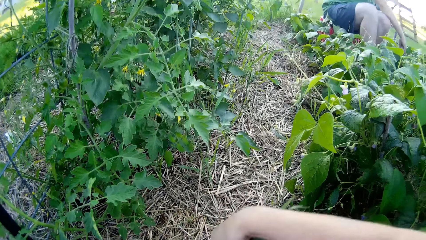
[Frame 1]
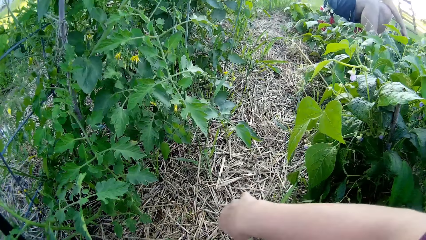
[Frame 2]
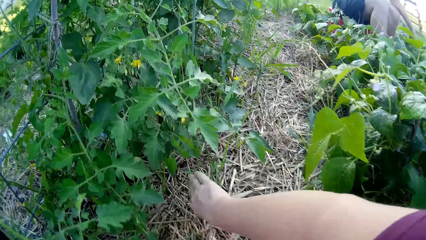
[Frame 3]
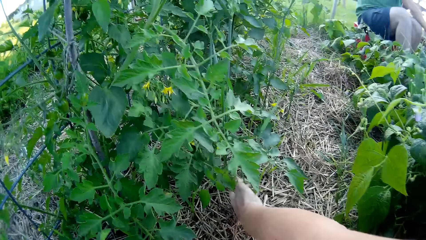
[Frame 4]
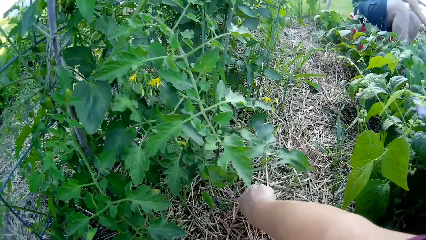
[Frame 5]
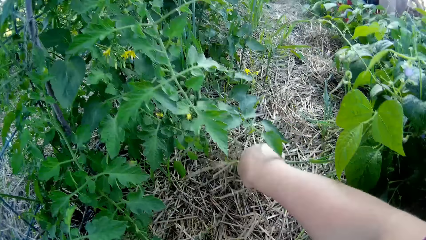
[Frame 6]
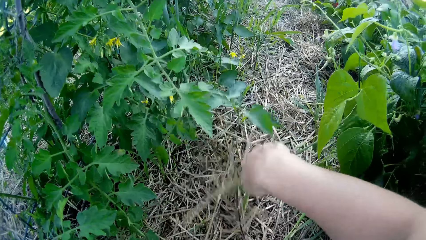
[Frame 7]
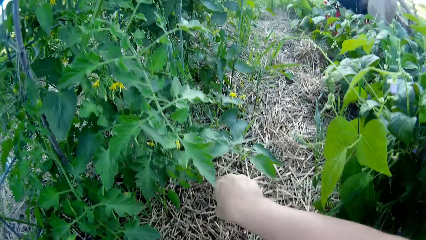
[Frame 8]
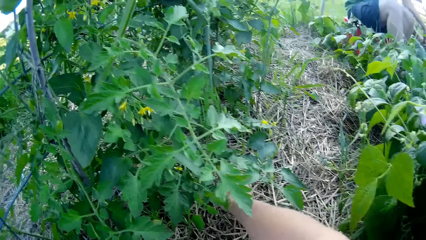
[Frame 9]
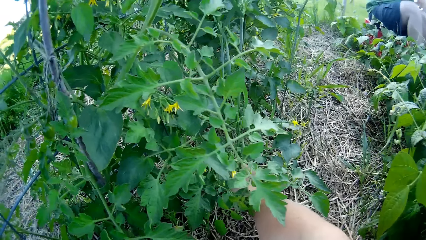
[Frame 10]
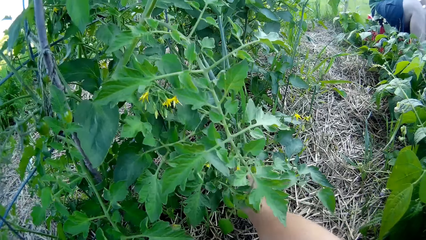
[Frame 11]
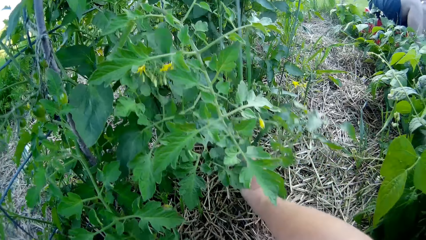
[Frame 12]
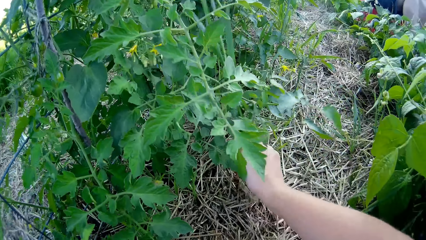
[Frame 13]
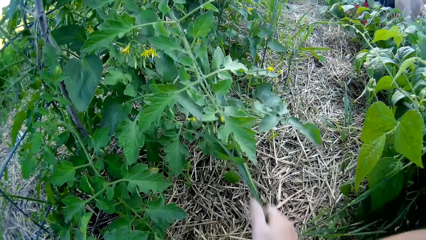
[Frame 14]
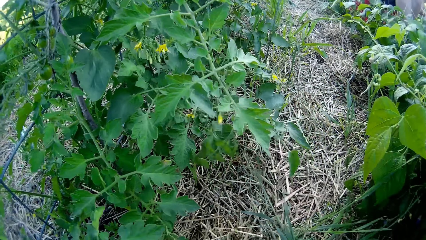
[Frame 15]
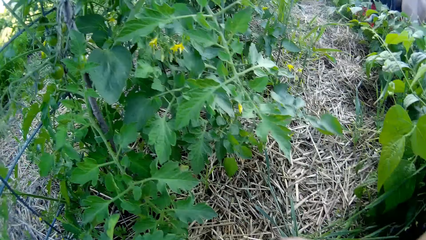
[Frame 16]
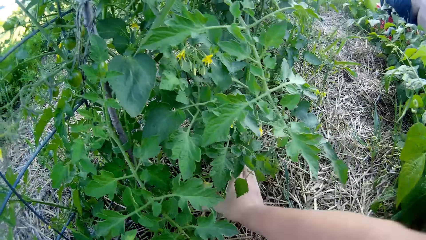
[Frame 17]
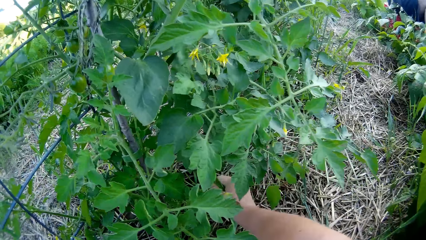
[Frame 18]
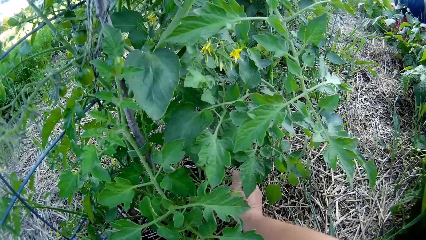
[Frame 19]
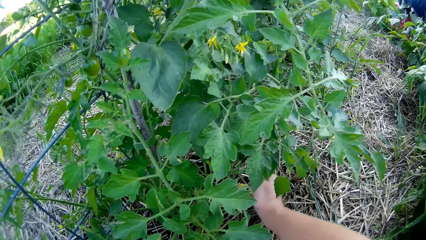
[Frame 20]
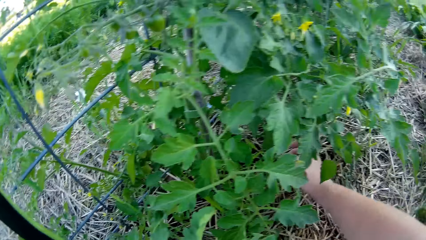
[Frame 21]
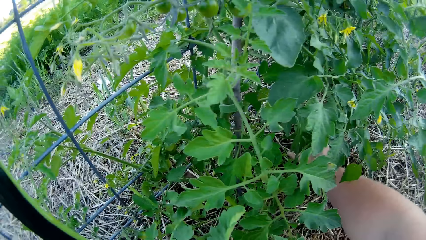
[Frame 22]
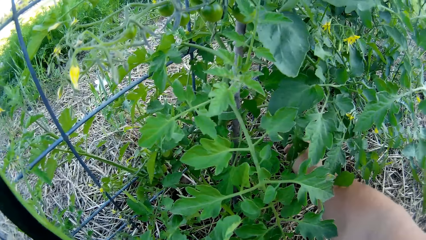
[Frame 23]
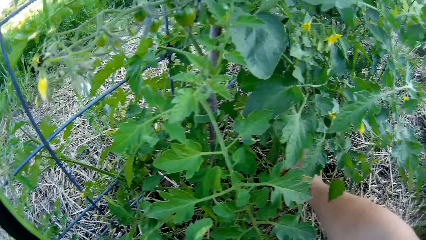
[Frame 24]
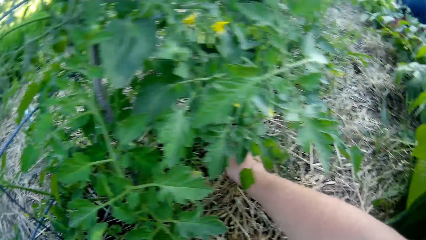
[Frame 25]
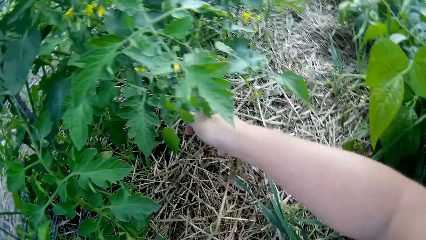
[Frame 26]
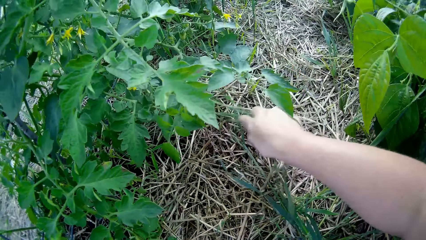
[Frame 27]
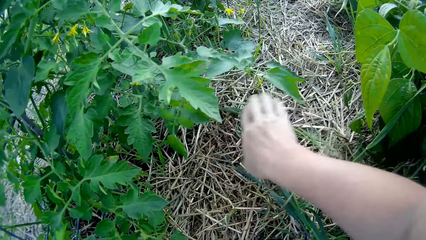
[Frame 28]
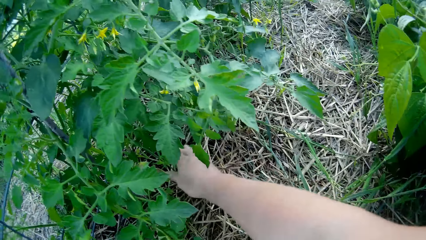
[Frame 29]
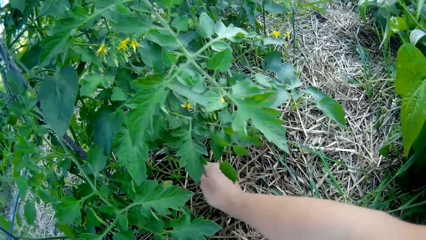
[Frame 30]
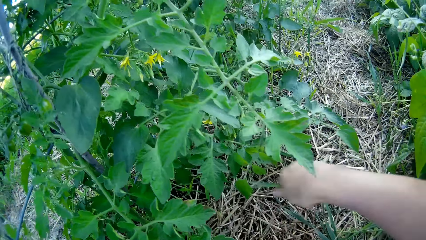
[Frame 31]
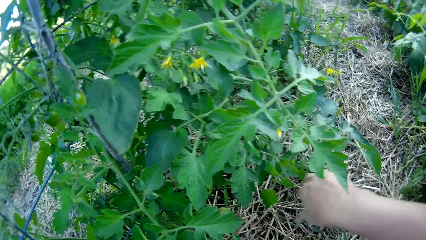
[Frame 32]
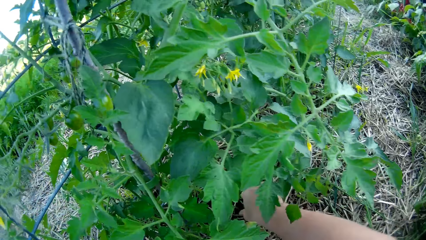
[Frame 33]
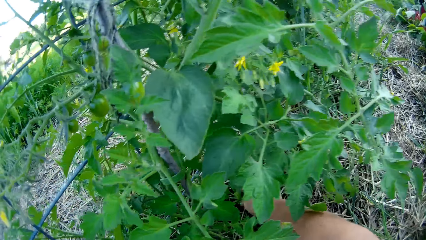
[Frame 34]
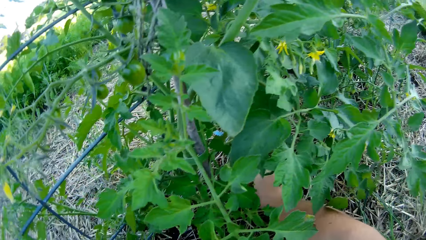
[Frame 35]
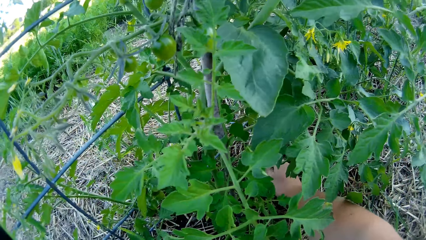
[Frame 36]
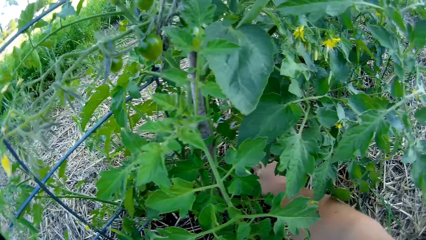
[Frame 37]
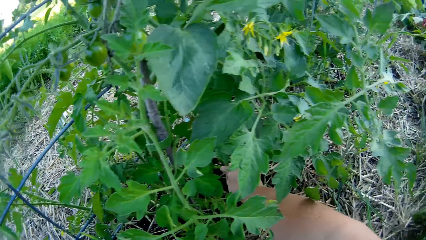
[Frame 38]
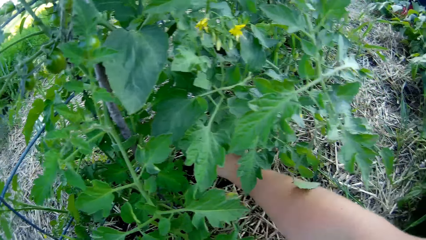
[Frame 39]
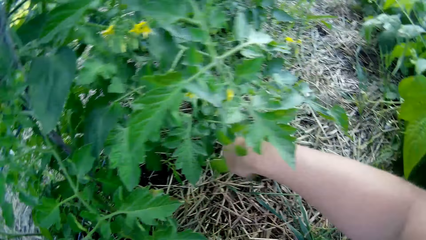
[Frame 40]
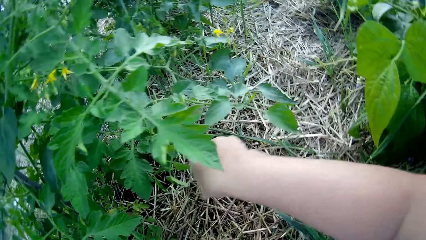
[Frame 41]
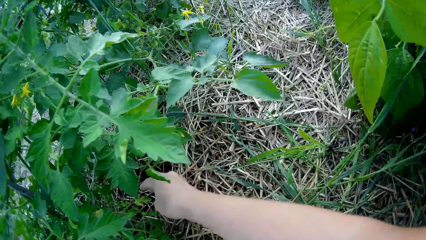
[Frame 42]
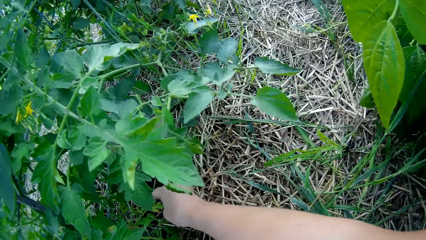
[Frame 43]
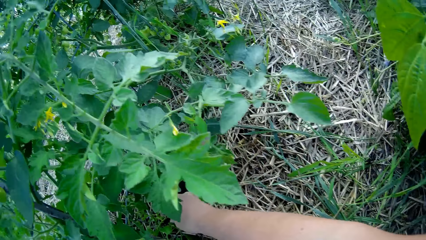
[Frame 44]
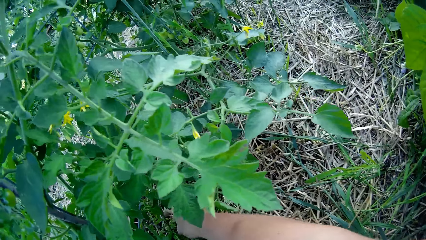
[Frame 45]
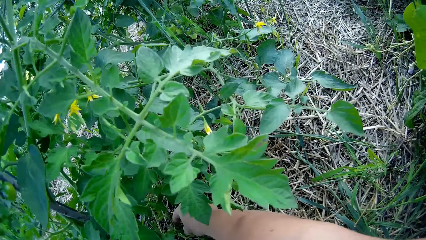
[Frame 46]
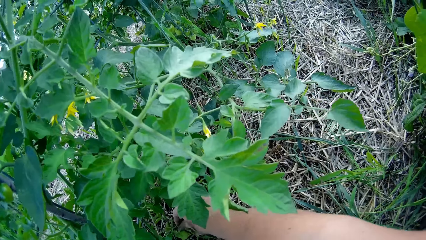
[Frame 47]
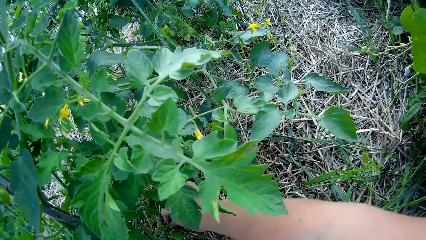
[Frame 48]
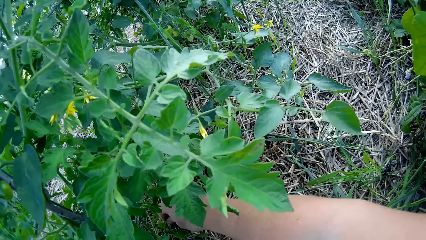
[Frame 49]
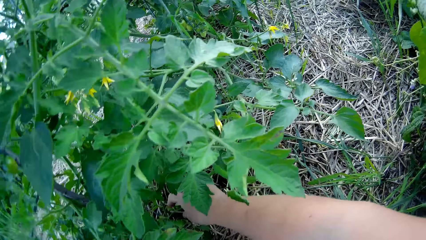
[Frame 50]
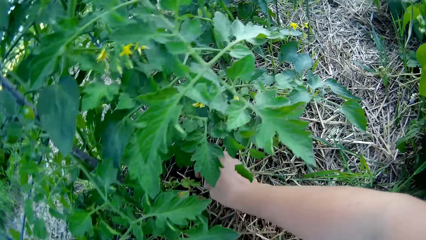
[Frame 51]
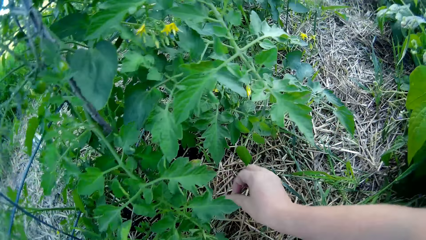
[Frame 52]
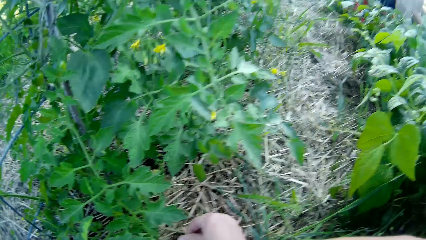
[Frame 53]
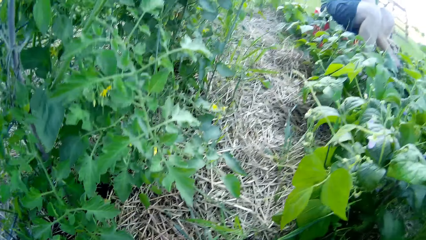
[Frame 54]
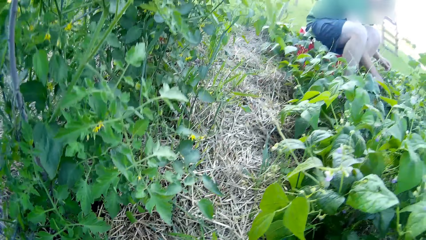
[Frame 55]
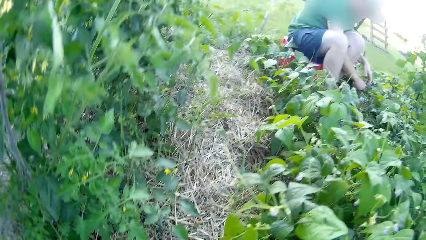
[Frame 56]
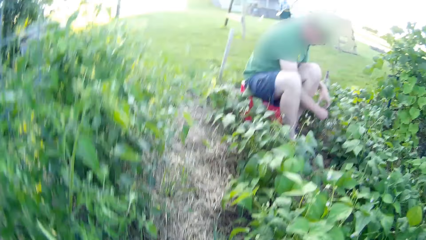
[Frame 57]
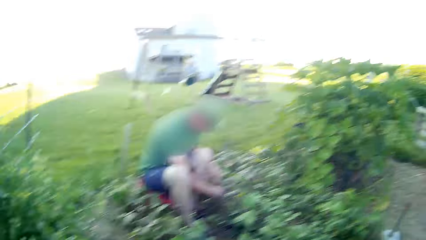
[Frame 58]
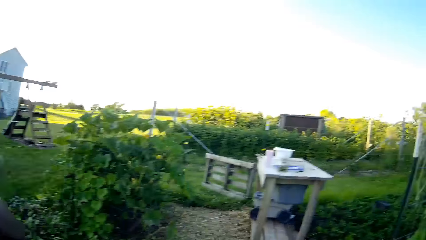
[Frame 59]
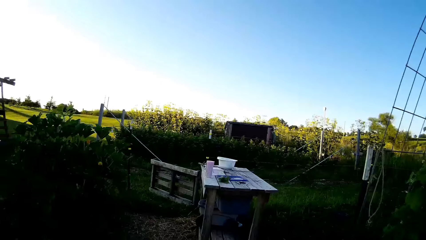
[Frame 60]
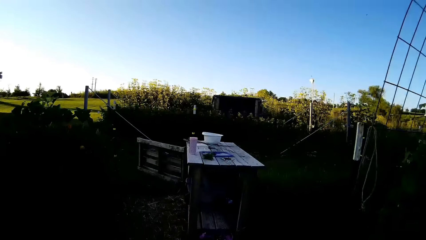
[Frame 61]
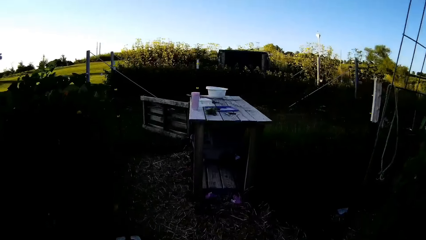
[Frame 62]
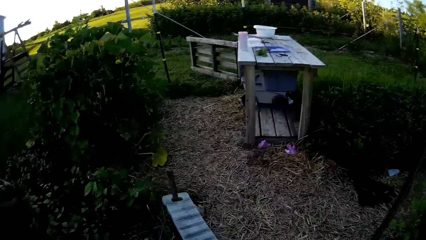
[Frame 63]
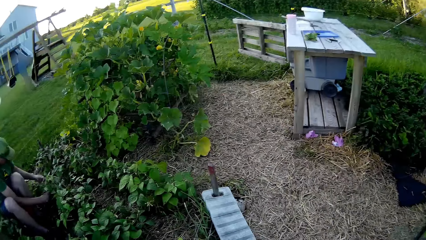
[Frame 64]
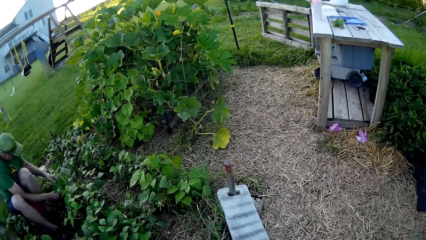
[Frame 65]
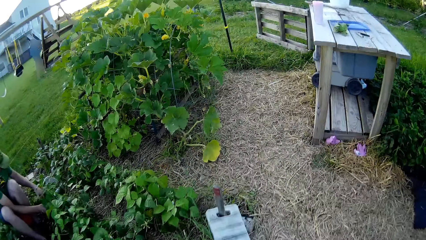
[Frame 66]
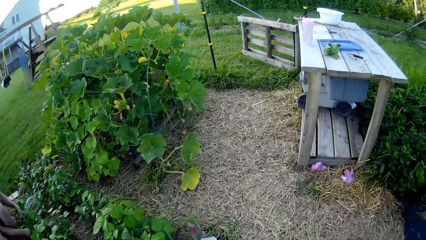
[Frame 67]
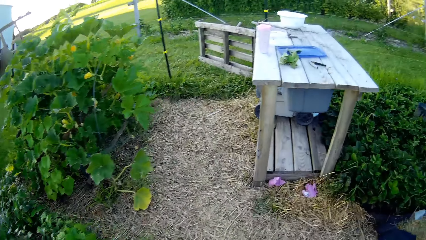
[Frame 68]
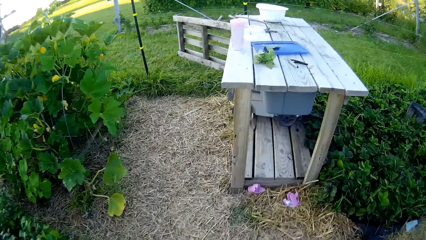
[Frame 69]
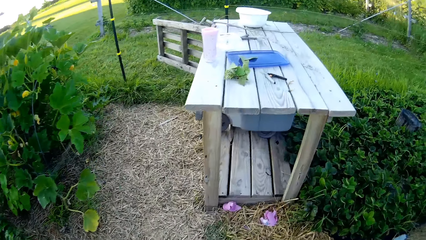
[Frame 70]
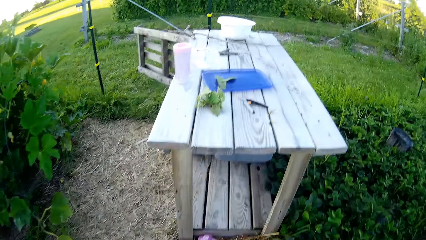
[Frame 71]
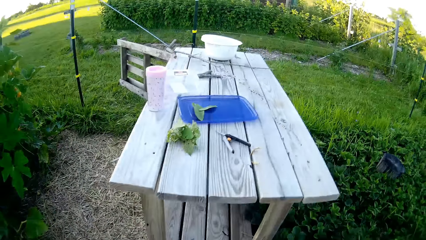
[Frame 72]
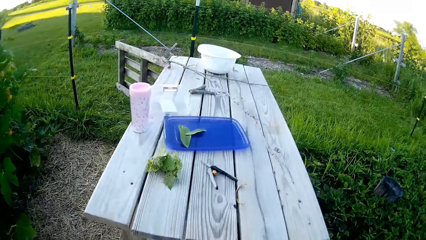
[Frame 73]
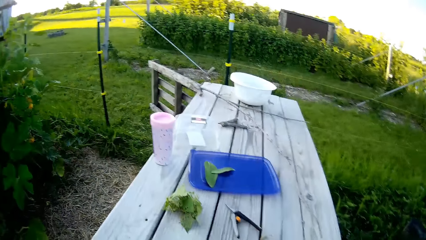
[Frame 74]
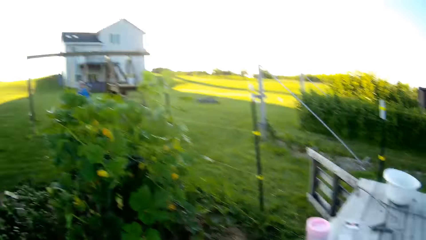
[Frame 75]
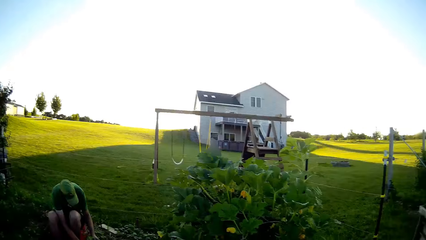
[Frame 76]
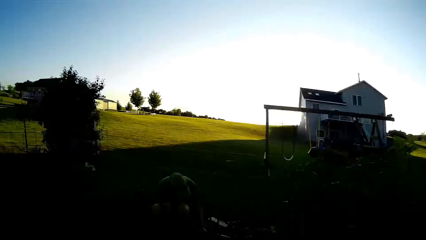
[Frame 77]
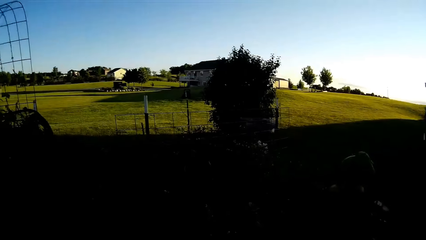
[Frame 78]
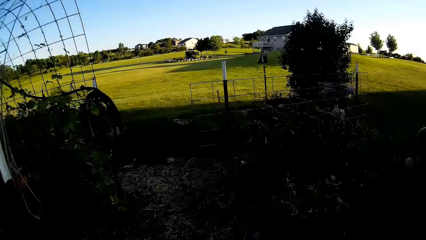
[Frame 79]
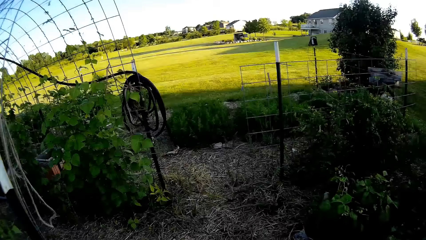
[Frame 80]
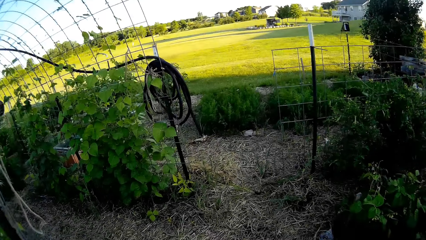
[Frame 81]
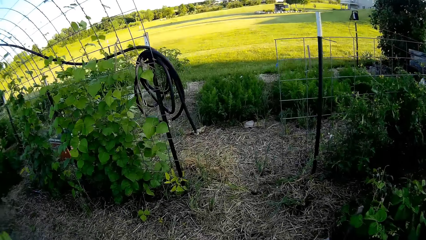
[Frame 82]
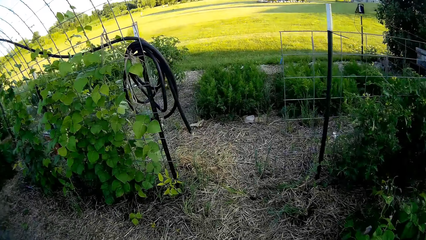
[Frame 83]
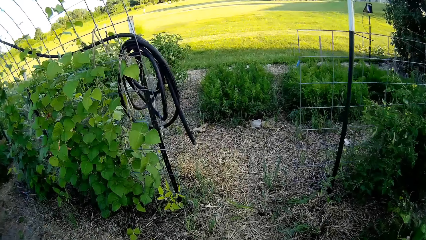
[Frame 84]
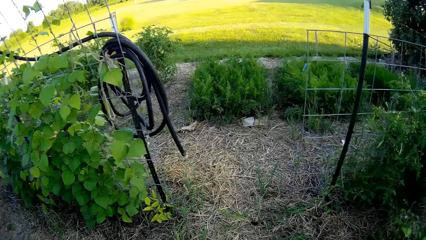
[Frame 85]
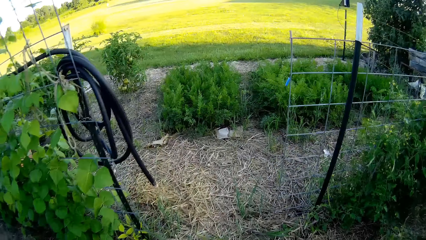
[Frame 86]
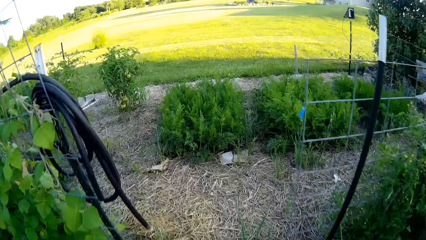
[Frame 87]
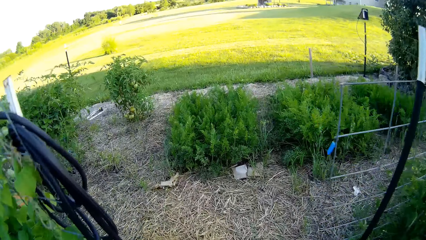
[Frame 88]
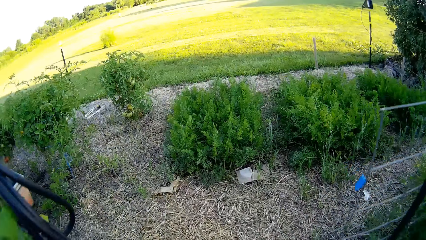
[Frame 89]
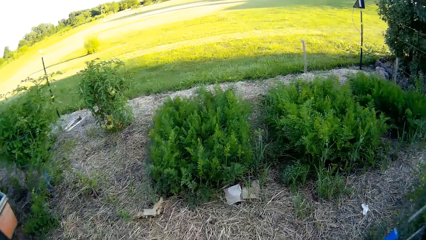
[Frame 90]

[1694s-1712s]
The camera wearer pulls weeds from the ground. They look around. They walk across the garden.
